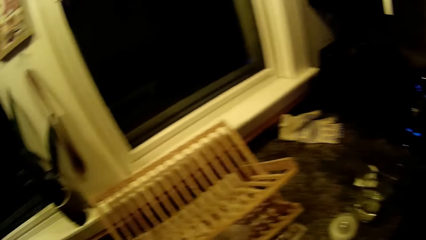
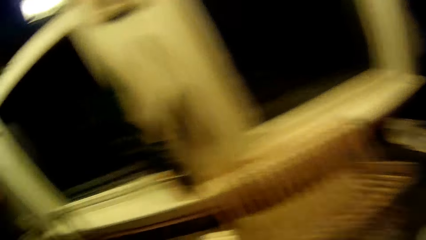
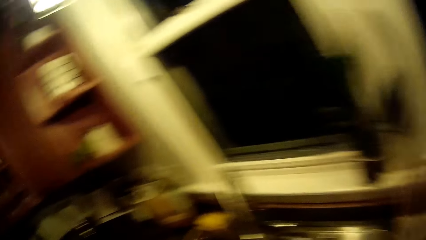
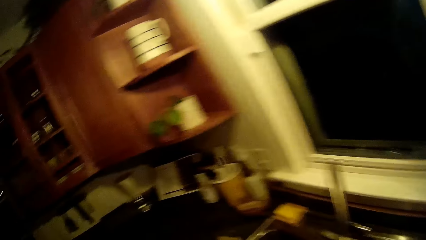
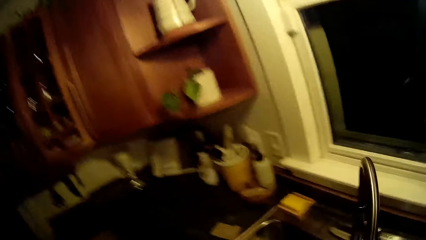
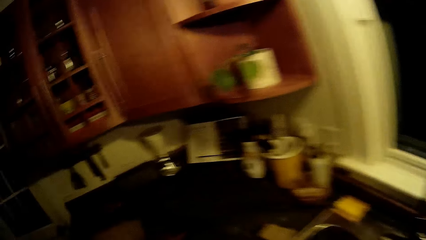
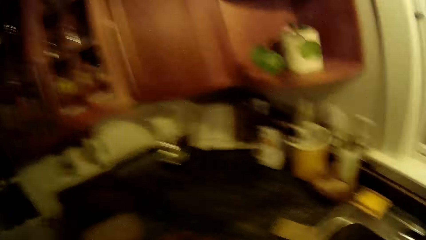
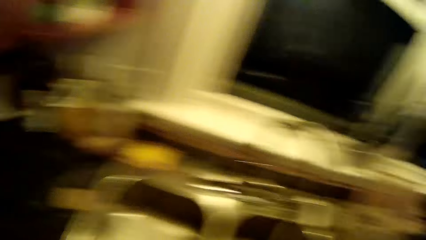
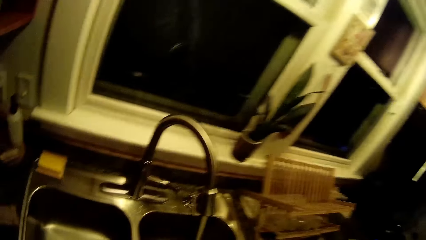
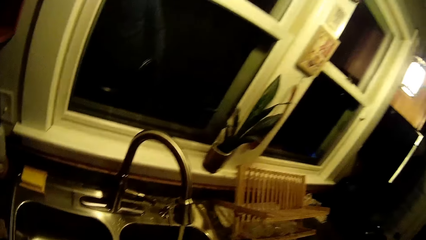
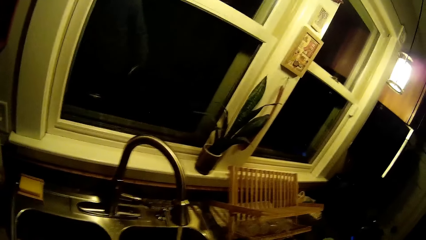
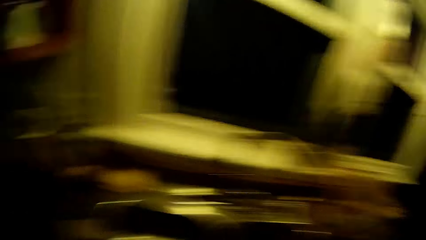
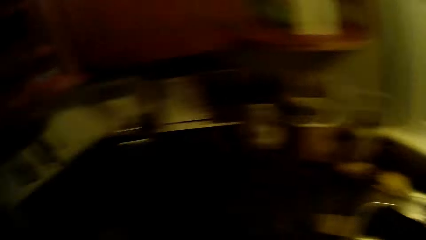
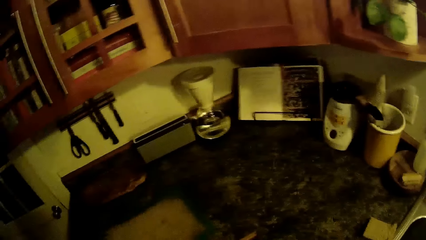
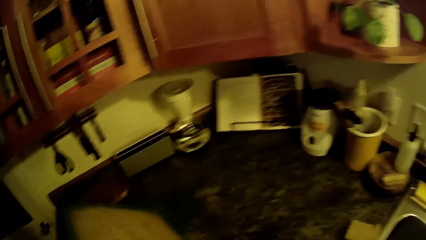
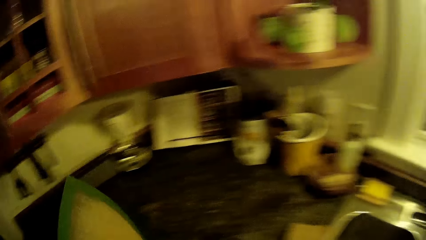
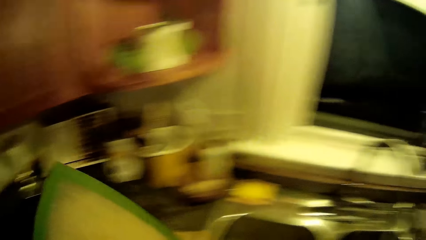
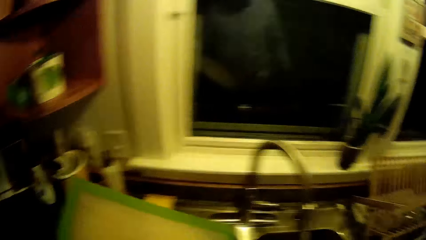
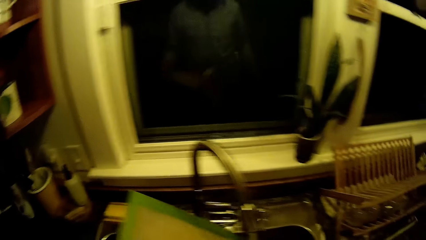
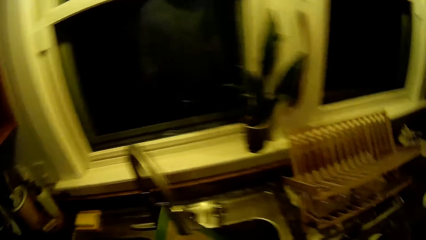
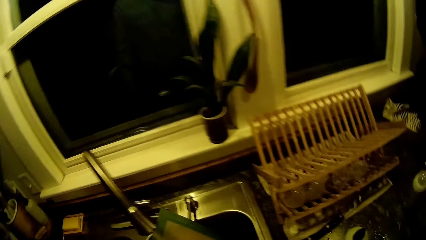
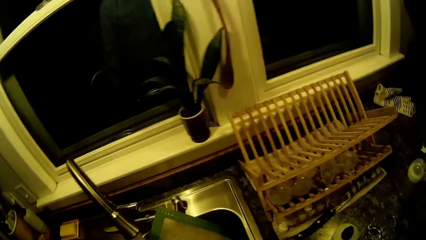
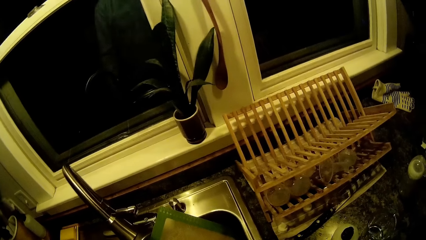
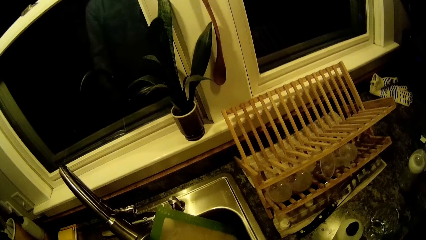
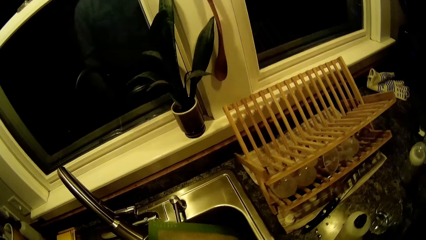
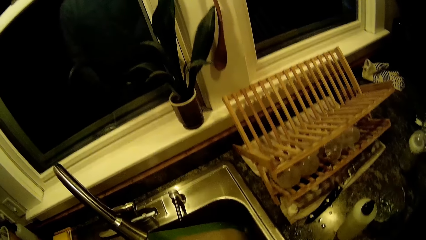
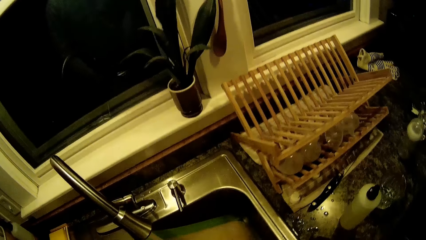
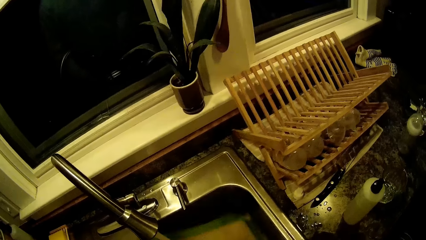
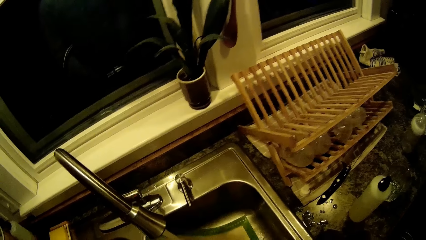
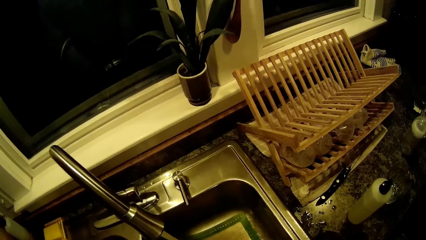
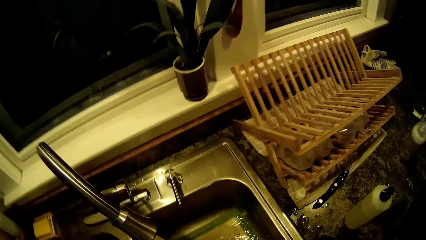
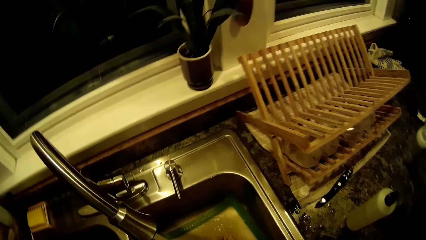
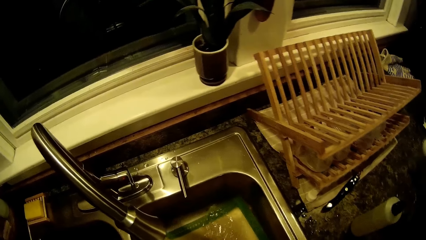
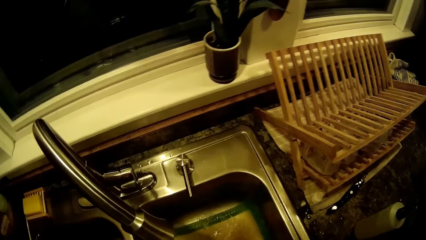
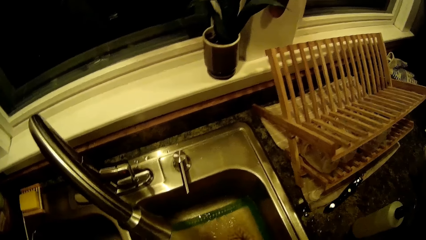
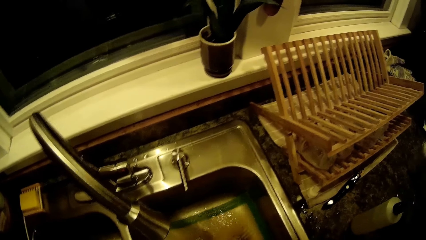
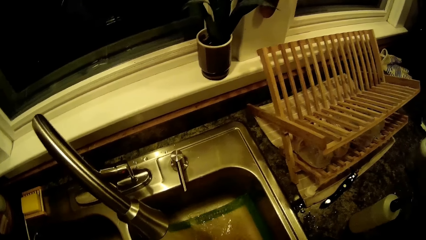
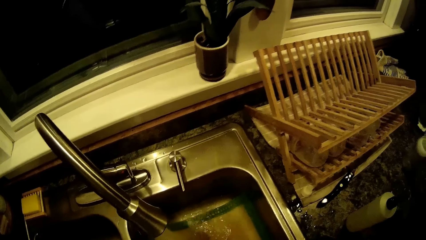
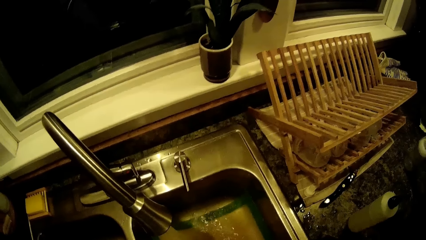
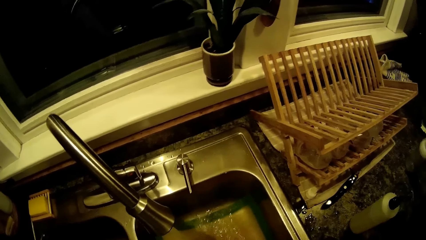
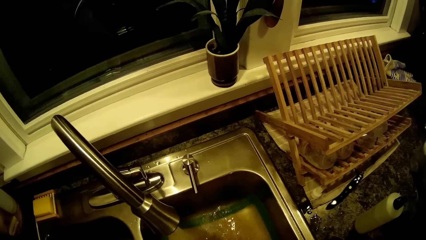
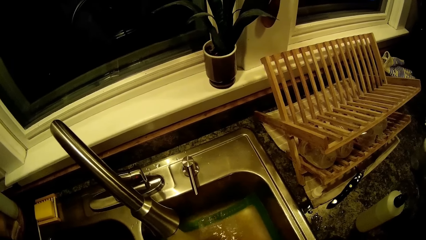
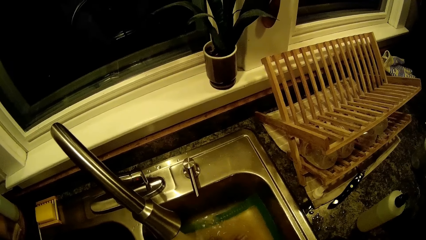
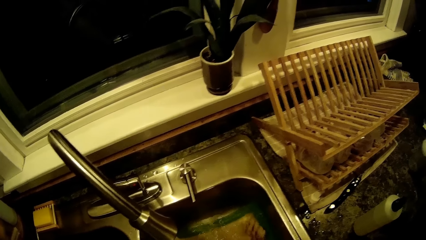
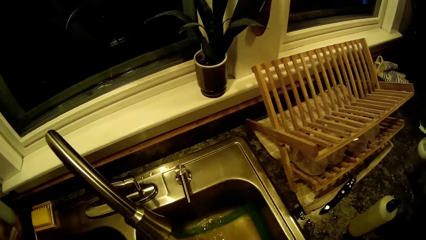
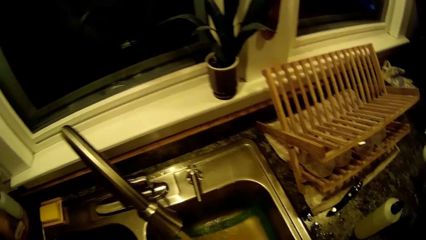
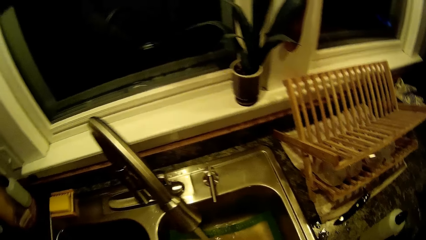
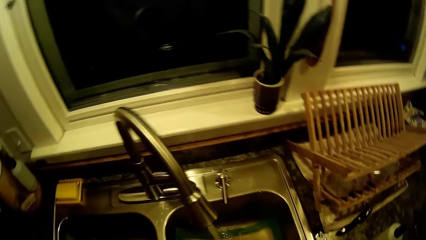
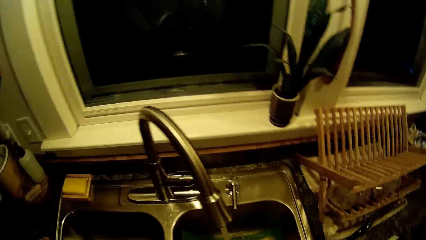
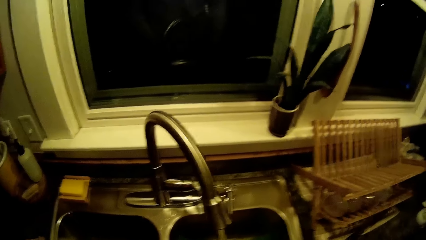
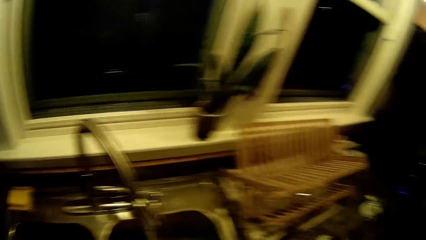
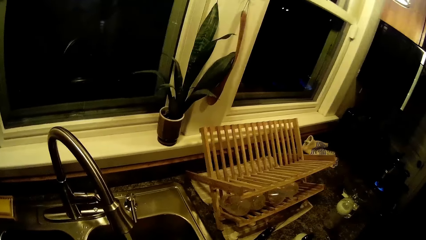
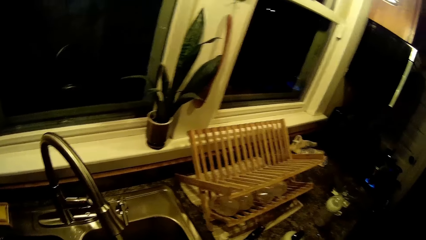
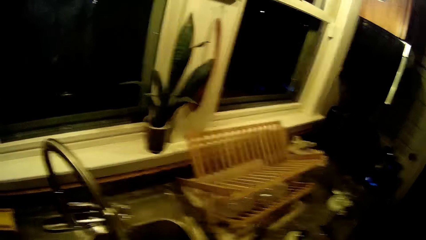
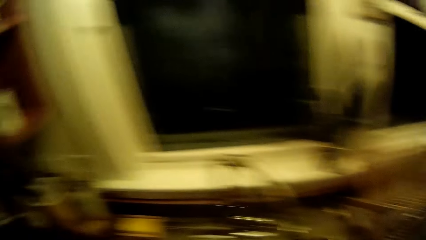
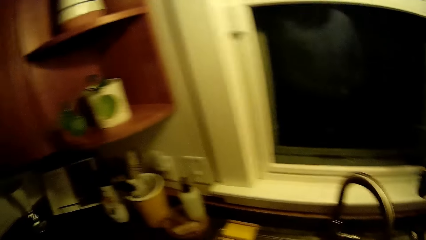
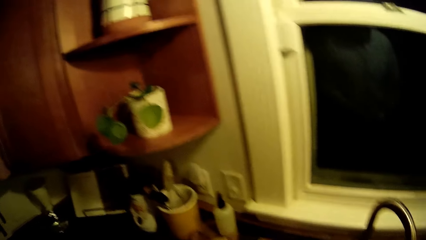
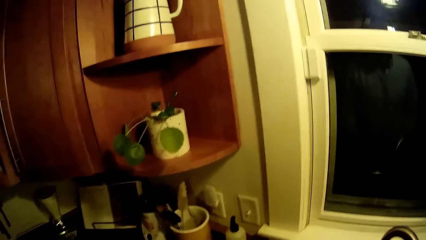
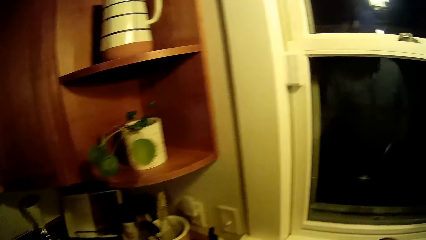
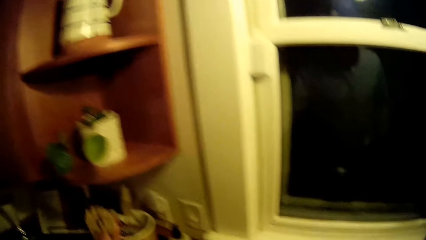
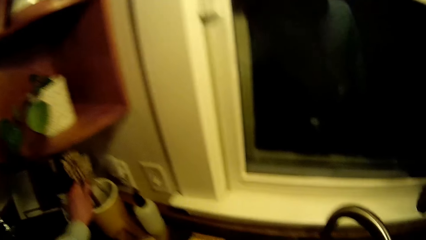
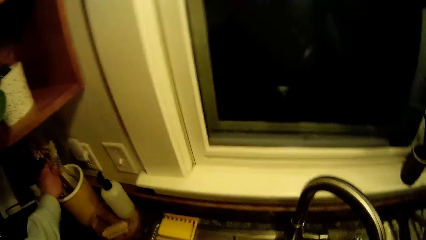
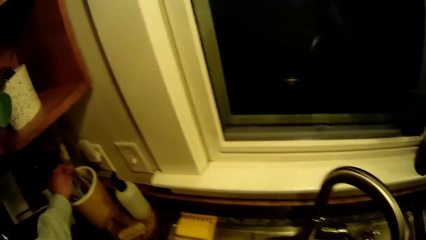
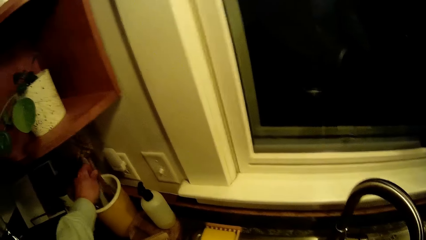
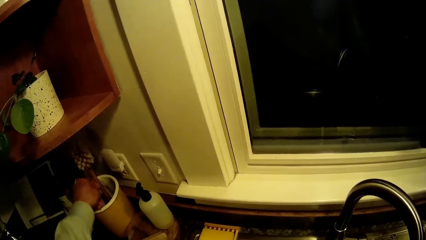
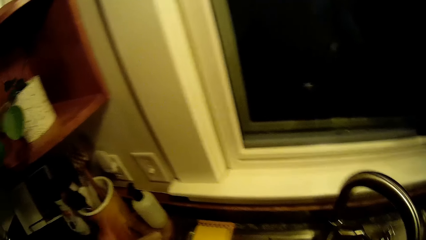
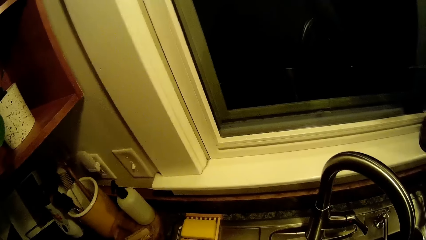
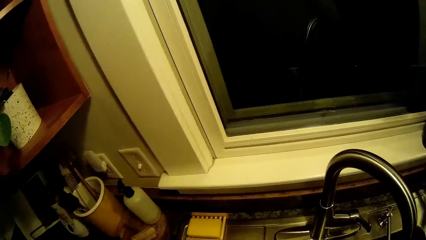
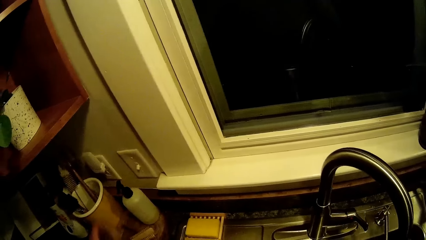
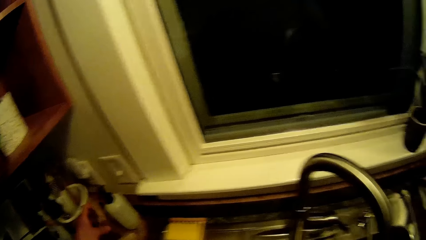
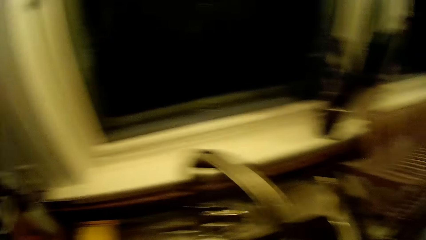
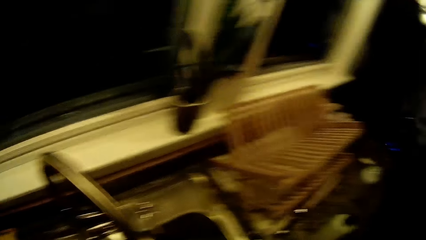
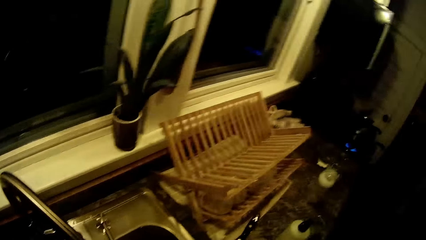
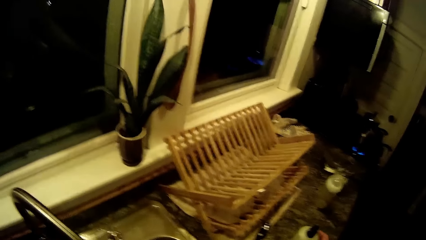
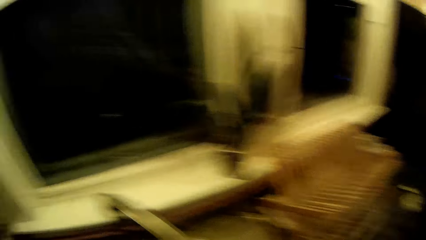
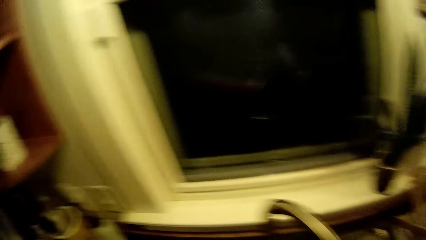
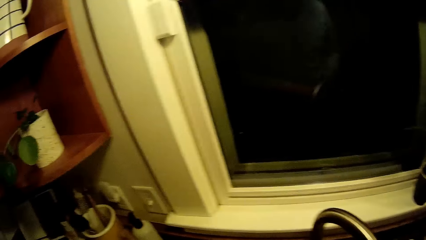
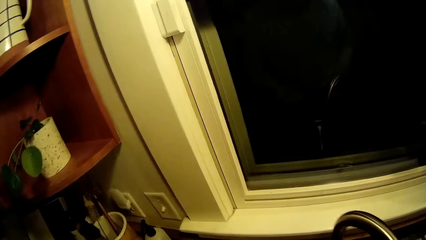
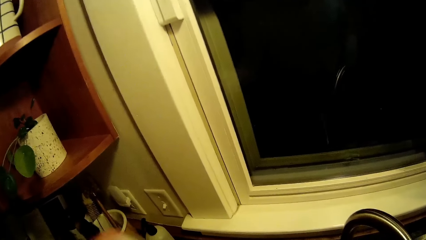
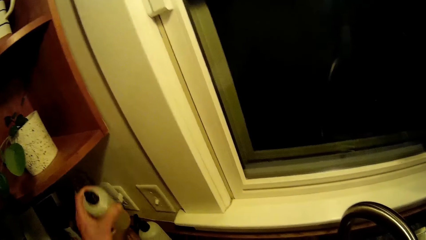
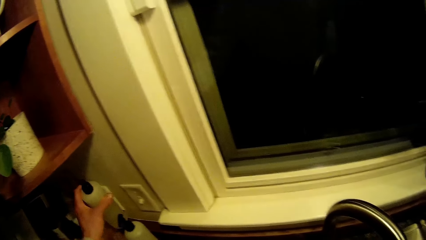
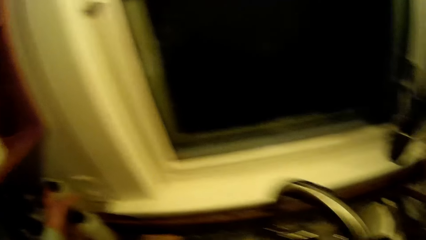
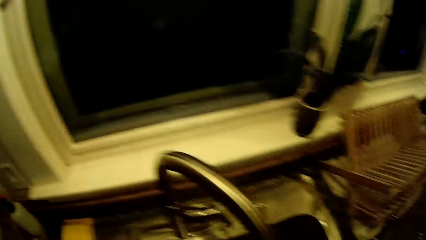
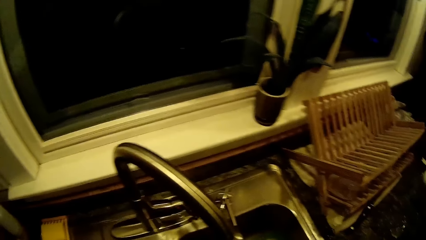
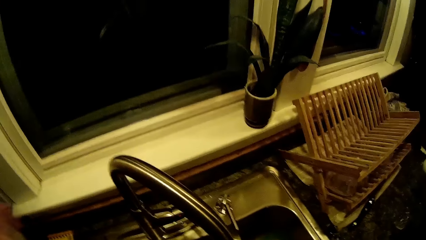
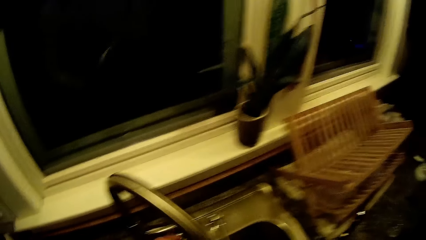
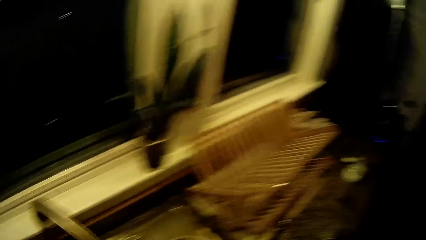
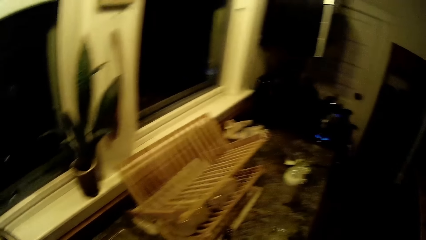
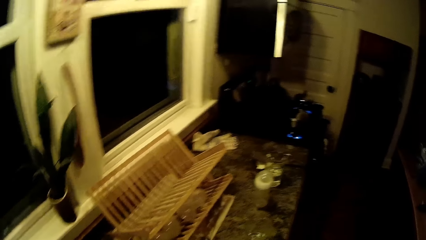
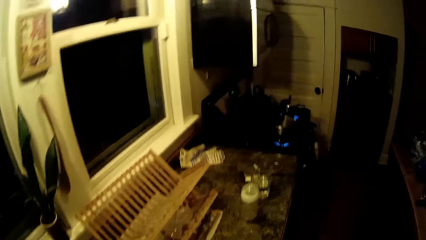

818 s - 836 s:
The camera wearer picks up a tray on the kitchen table with his left hand. He rinses the tray under the tap with both hands. He looks around. He puts the sponge or bottle brush in a container on the kitchen counter with his left hand. He drops a bottle of dish soap on the kitchen counter with his left hand.
